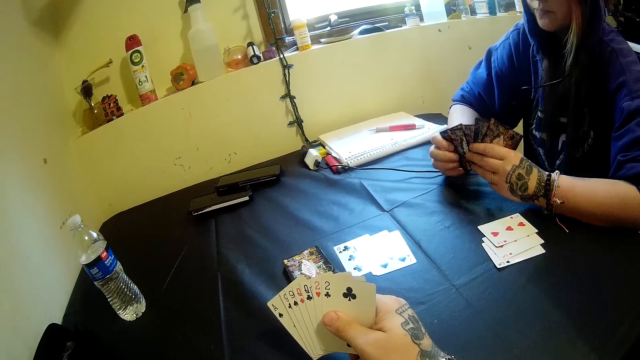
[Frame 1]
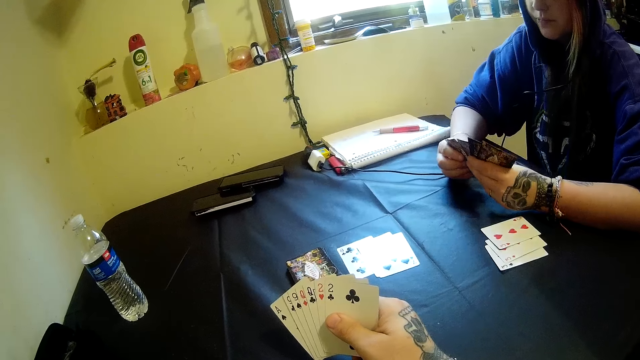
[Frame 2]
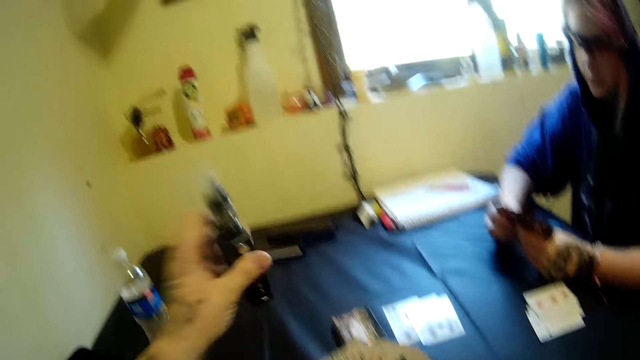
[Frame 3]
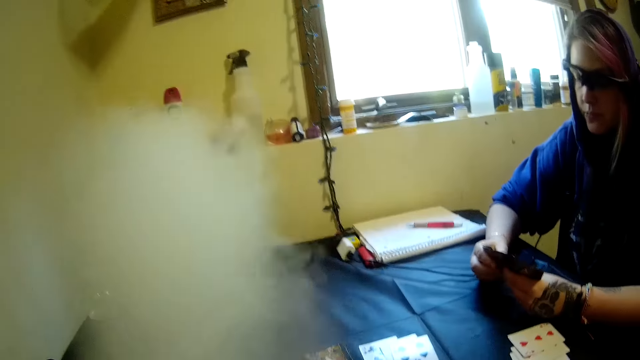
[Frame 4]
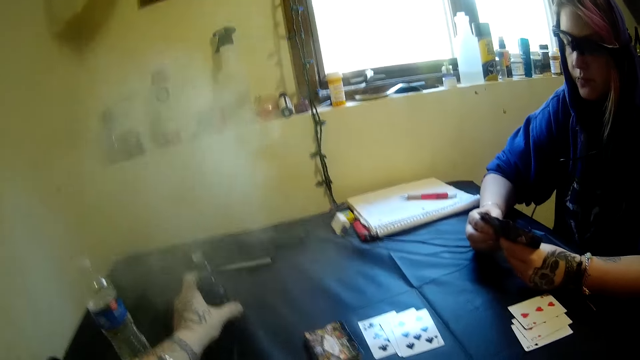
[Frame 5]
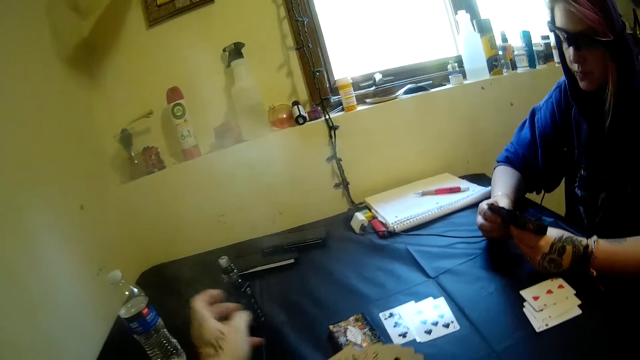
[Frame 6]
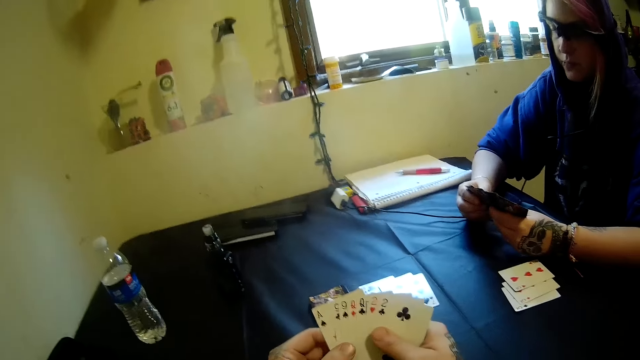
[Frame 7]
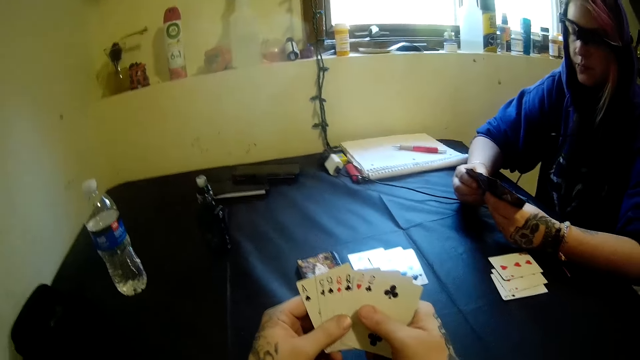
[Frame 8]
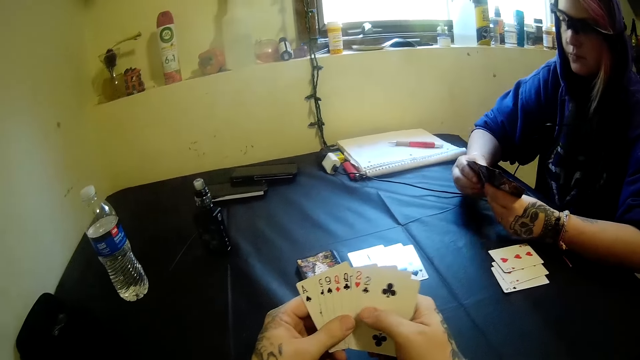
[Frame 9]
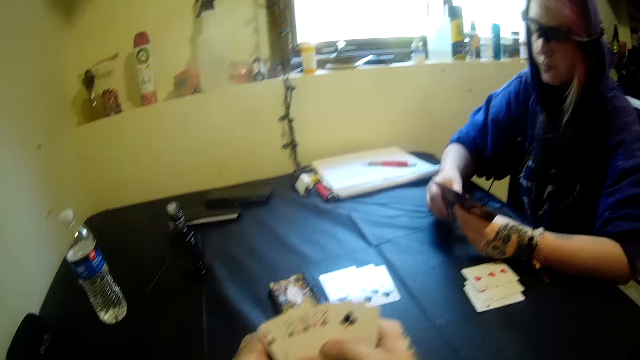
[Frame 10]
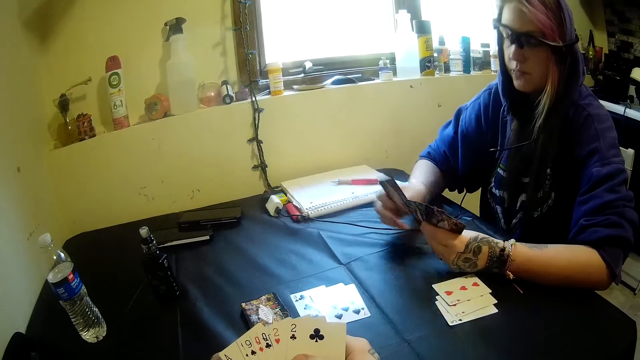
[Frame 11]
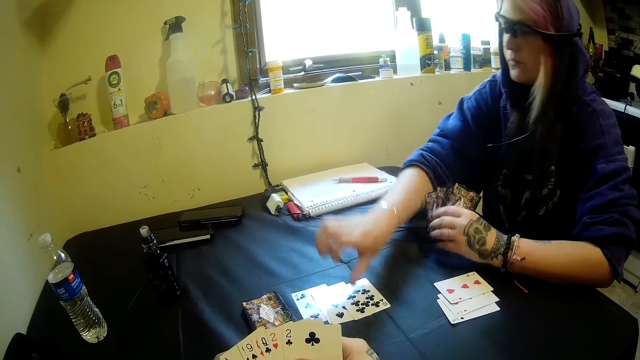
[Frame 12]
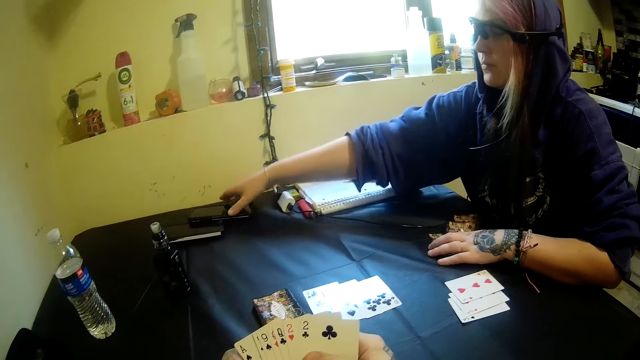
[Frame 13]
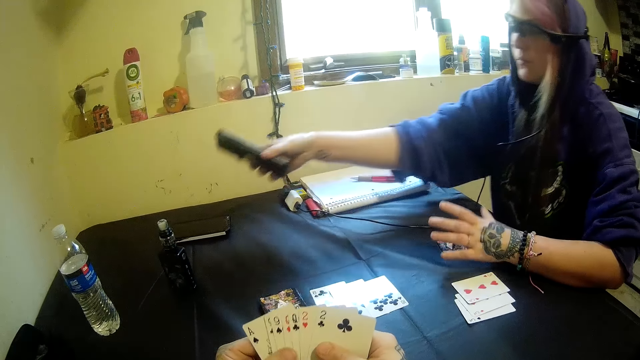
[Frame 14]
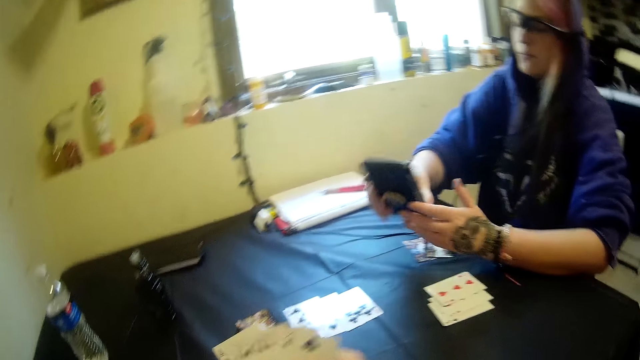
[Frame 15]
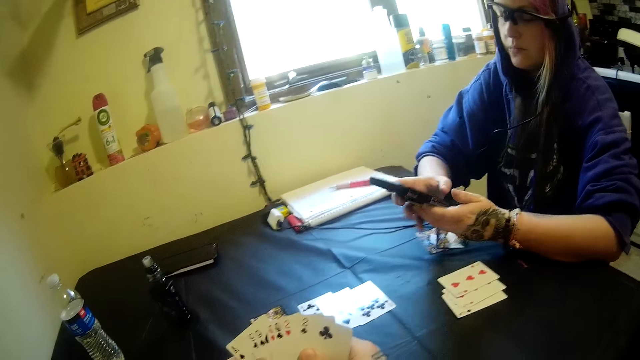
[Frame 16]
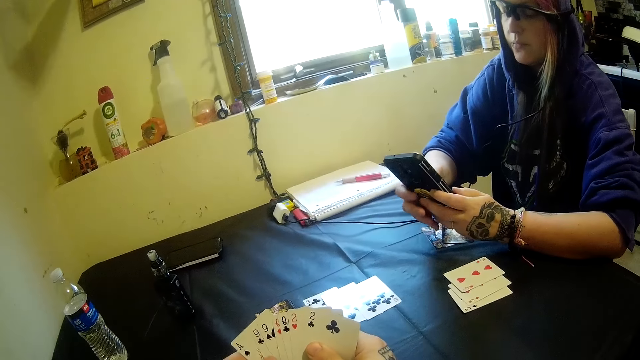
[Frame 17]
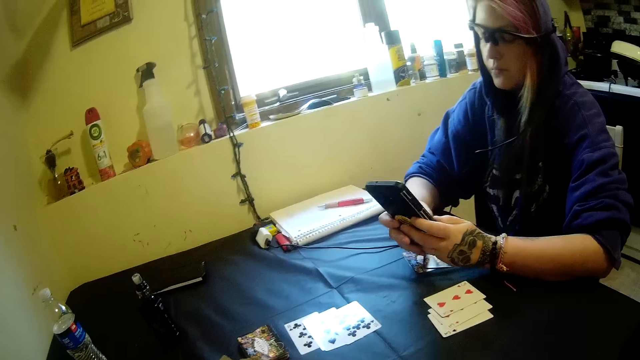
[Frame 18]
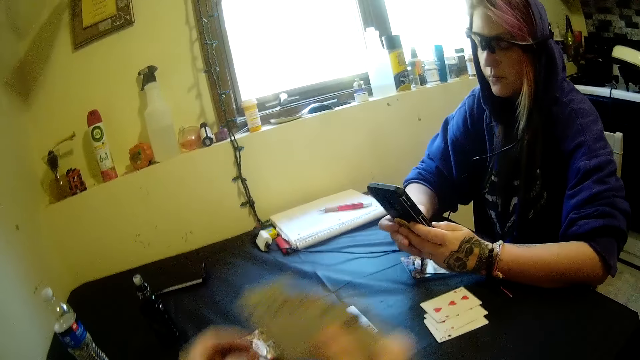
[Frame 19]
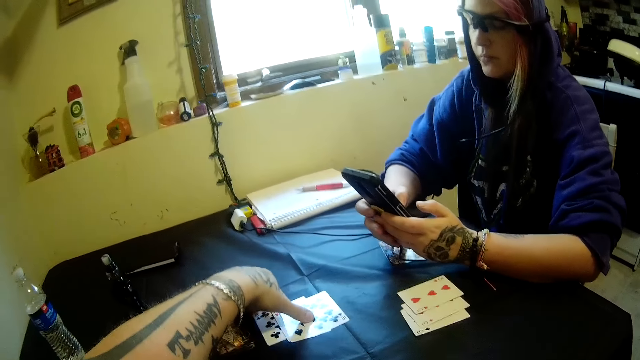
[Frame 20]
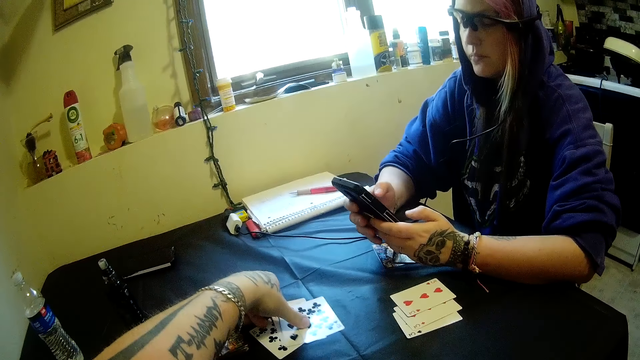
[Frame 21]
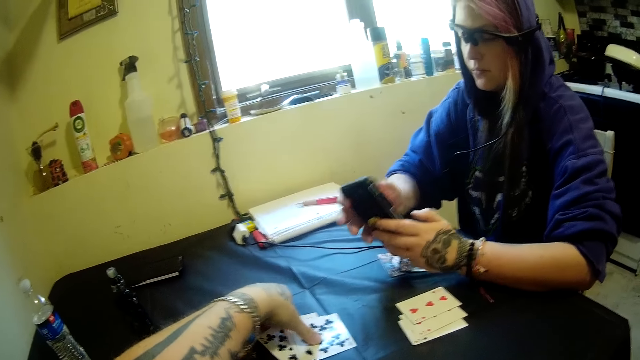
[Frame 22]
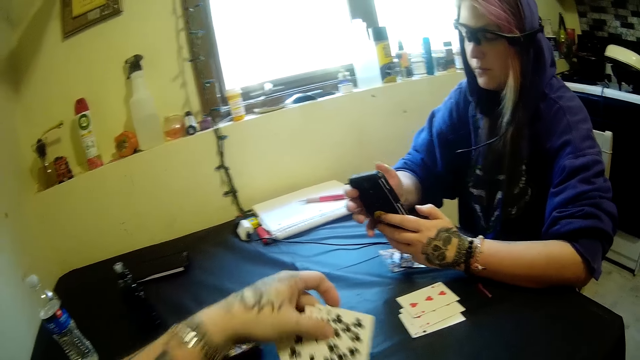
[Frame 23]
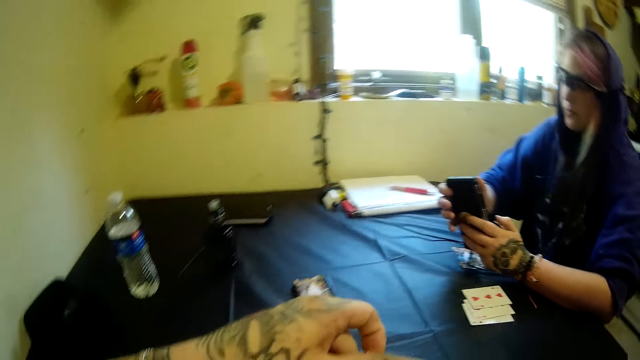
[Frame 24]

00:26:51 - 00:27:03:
The camera wearer drops the electric cigarette on the table with his left hand. The woman moves cards from her hand to the table with her right hand. The woman picks a phone from the table with her right hand. The woman operates the phone with her hands. The camera wearer picks cards from the table with his left hand.

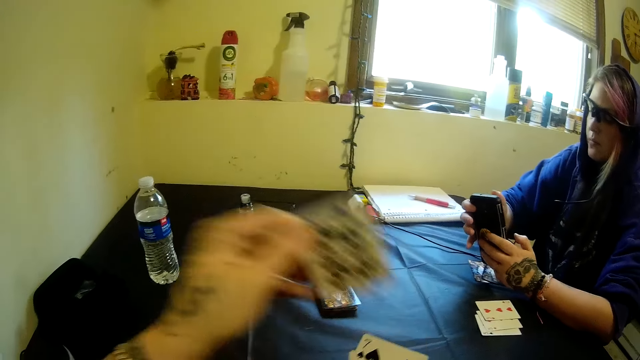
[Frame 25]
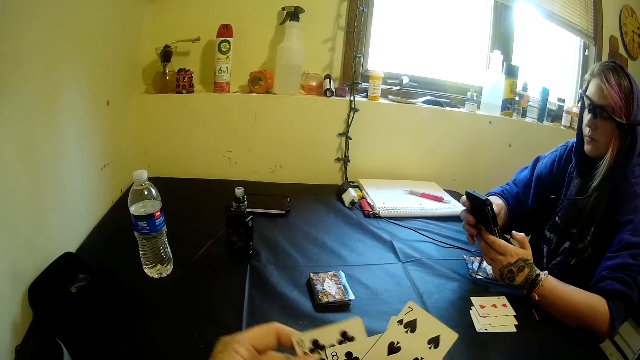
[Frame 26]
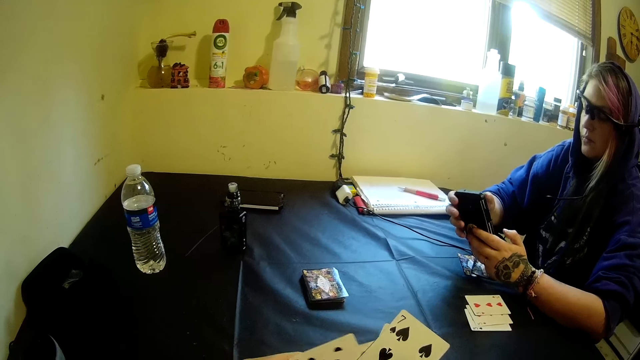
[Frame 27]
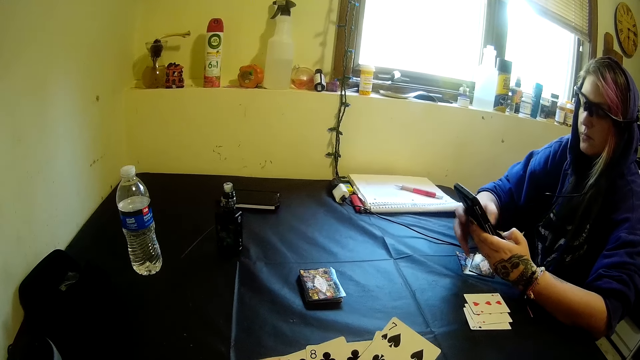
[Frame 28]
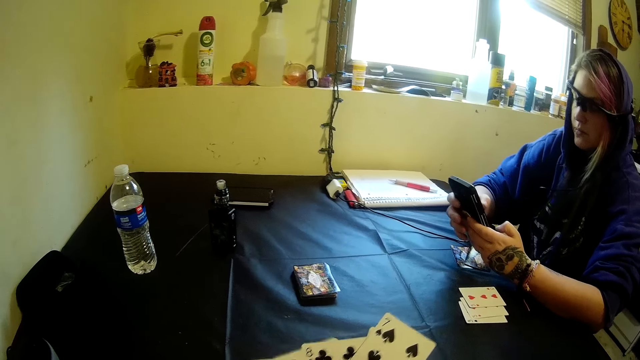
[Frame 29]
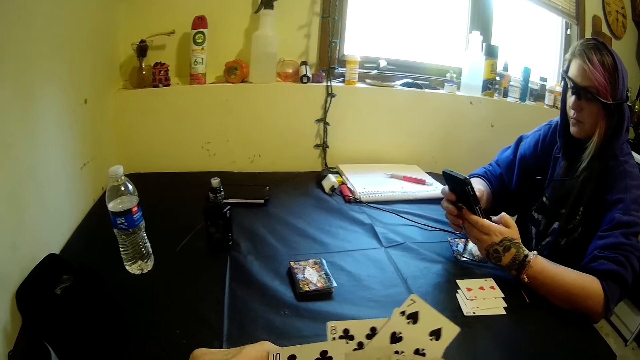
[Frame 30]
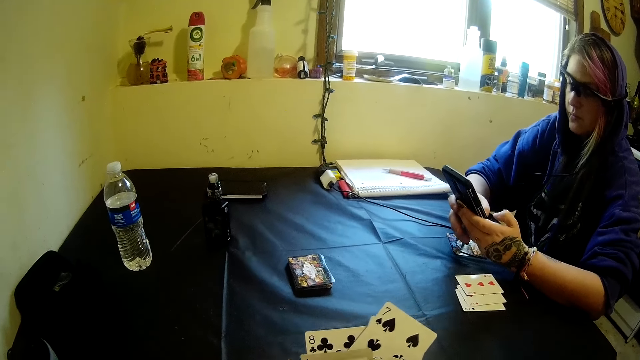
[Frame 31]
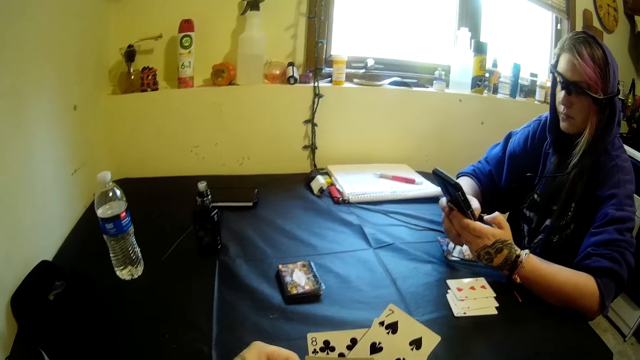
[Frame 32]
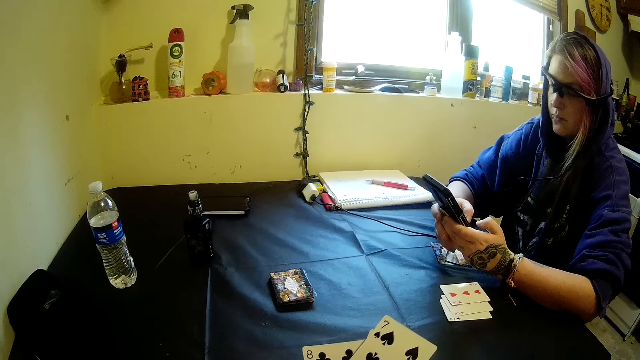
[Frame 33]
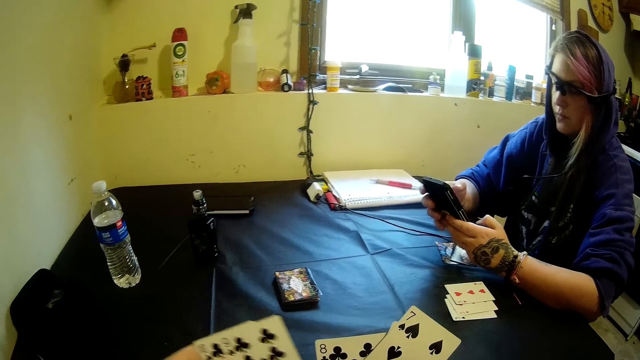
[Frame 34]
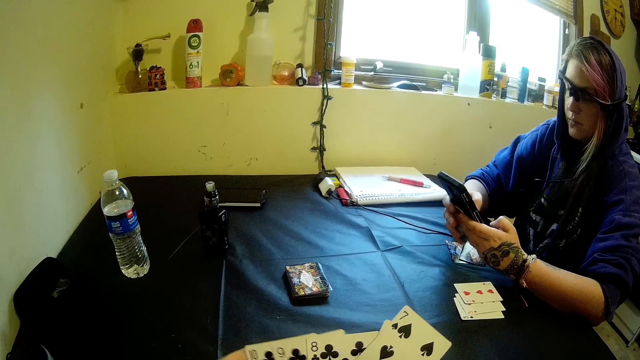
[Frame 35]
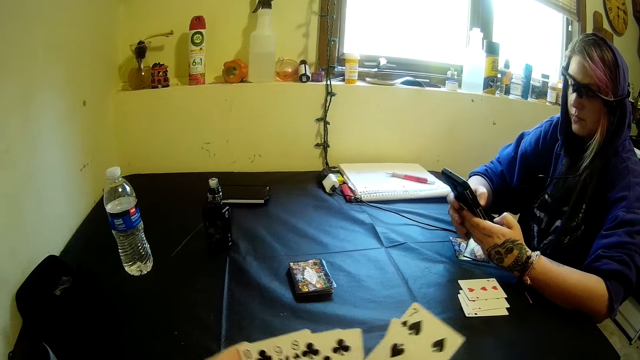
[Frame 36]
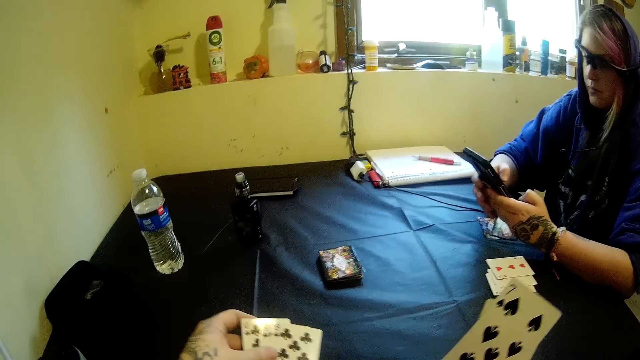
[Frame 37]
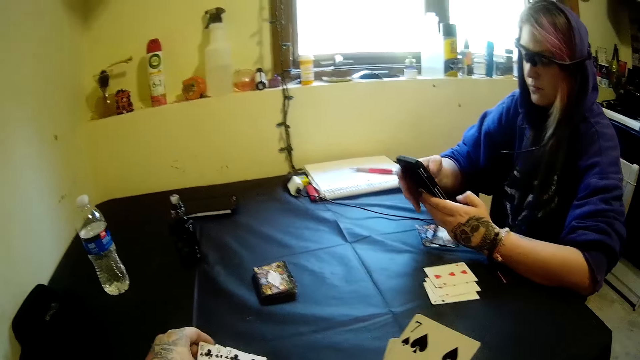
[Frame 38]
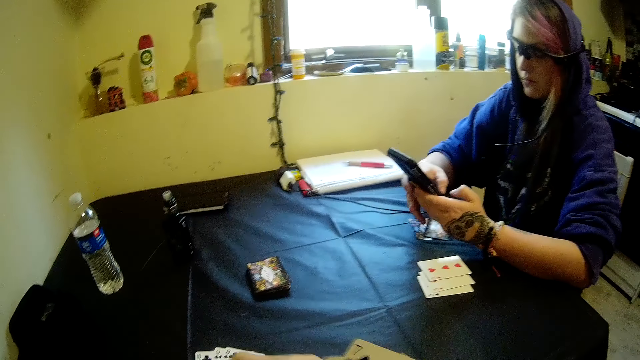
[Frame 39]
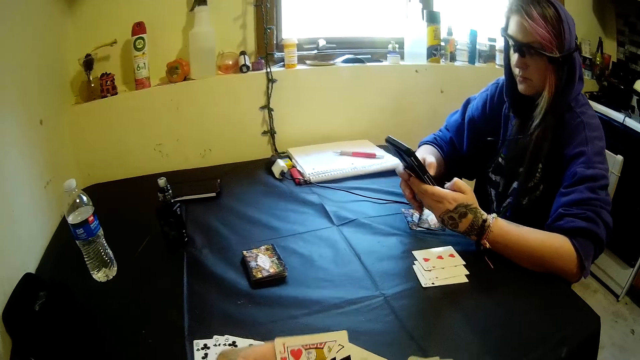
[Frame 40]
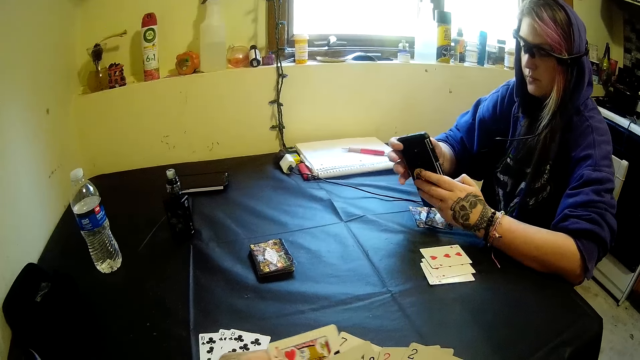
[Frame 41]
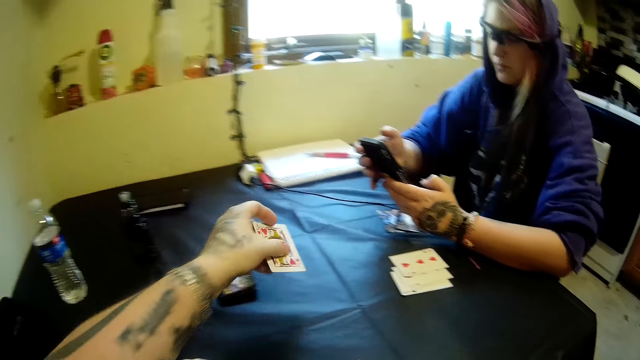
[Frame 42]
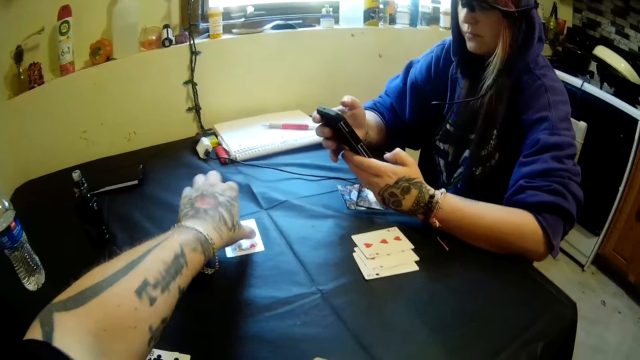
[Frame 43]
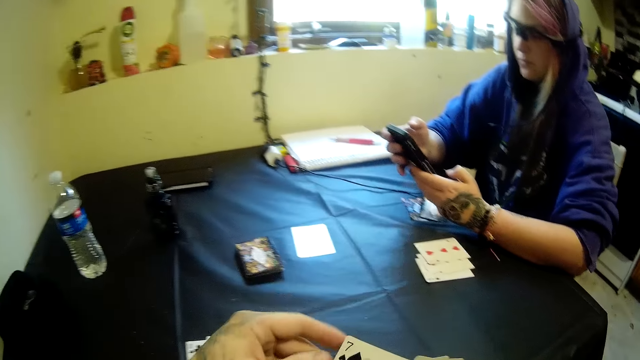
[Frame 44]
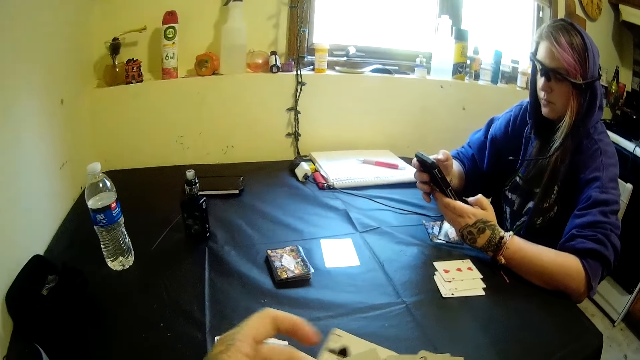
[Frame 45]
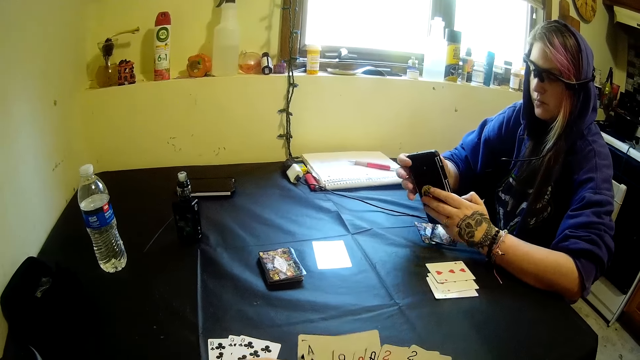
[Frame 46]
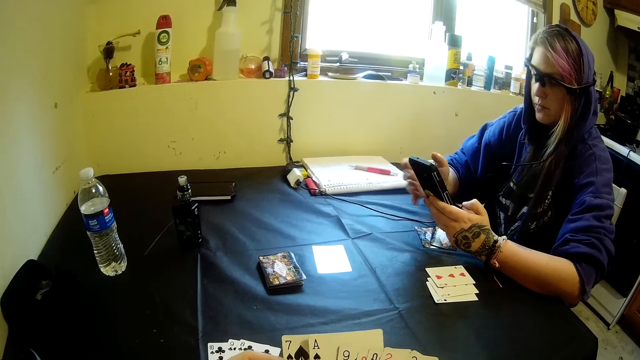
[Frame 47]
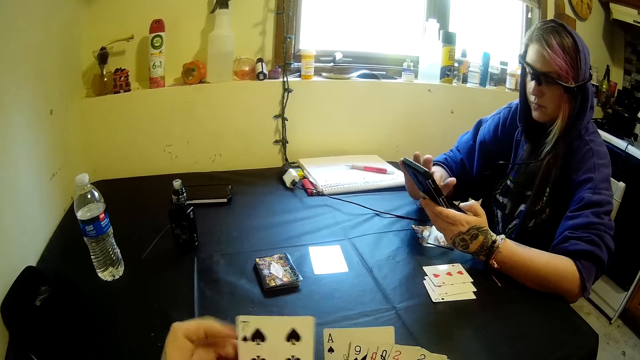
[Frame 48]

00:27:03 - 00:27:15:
The camera wearer rearranges the cards. He drops the cards on the table with his left hand. He drops a card on the table with his left hand.
